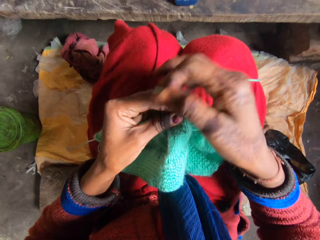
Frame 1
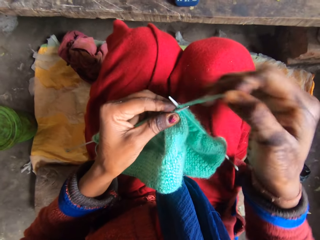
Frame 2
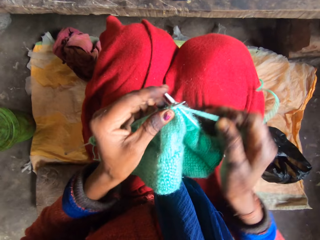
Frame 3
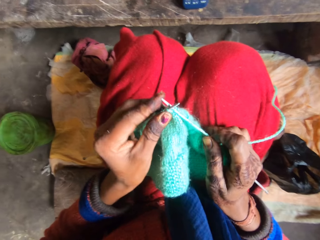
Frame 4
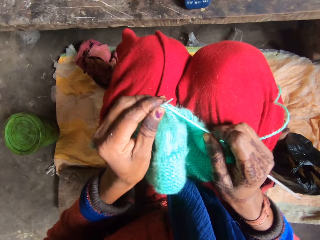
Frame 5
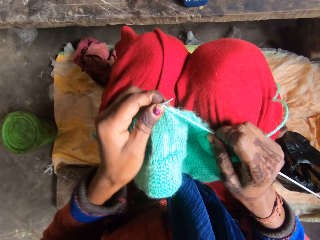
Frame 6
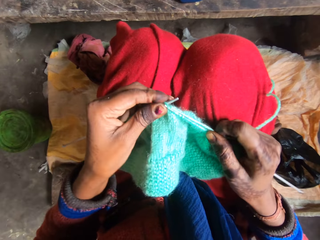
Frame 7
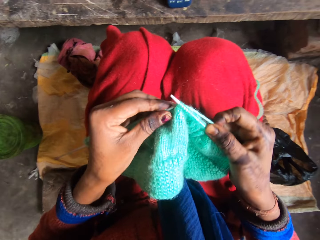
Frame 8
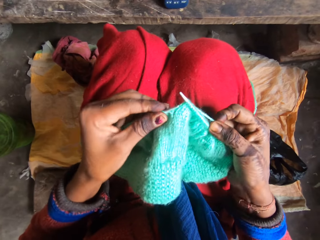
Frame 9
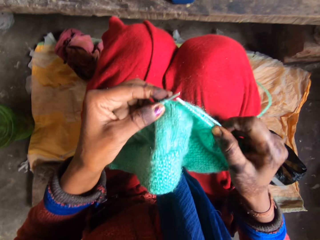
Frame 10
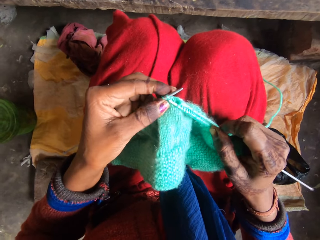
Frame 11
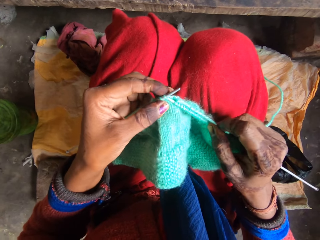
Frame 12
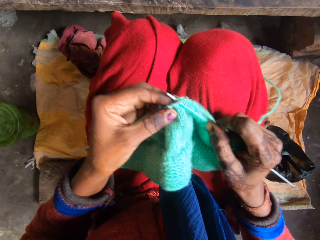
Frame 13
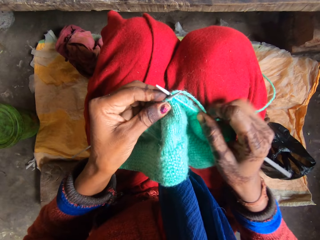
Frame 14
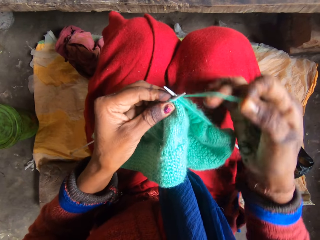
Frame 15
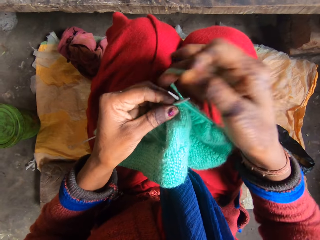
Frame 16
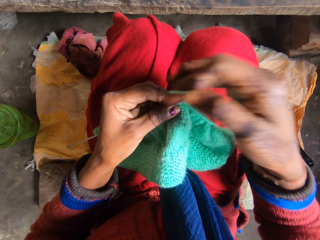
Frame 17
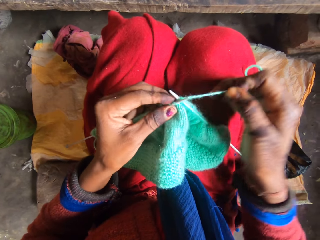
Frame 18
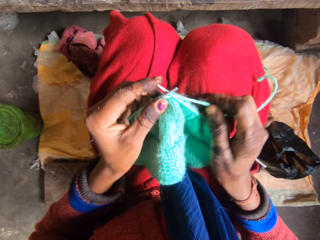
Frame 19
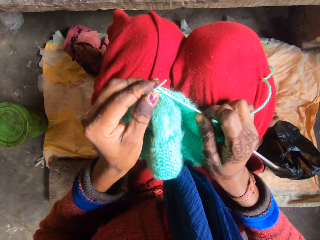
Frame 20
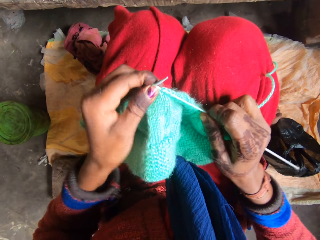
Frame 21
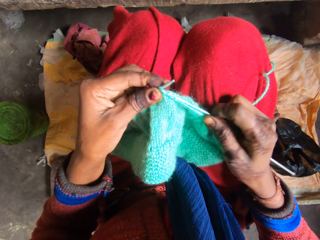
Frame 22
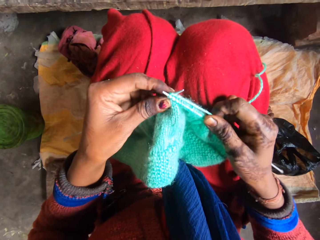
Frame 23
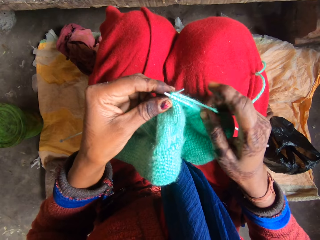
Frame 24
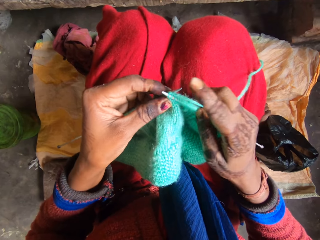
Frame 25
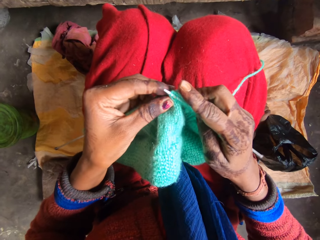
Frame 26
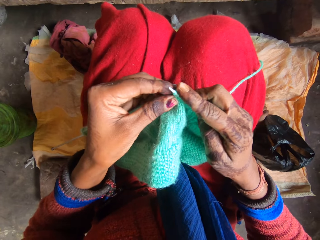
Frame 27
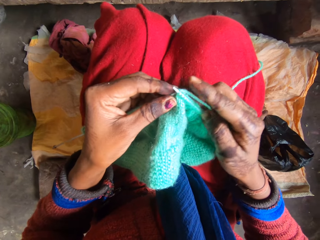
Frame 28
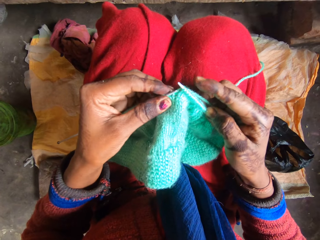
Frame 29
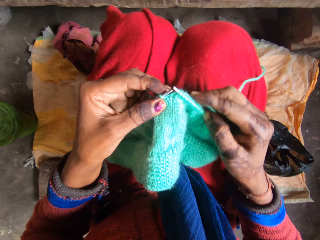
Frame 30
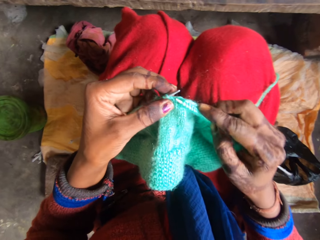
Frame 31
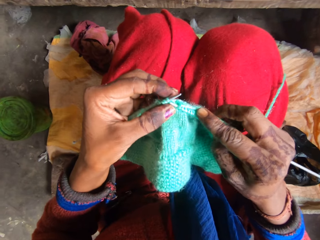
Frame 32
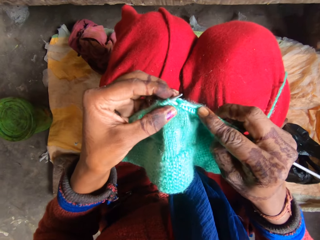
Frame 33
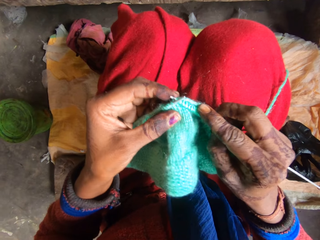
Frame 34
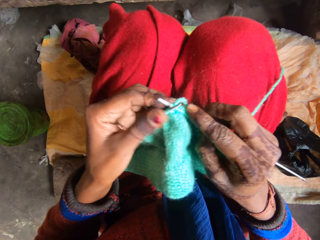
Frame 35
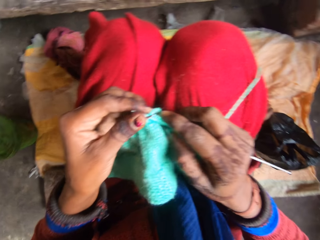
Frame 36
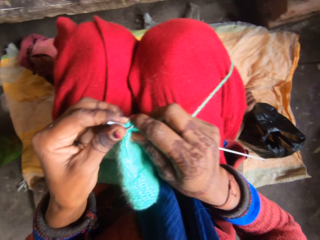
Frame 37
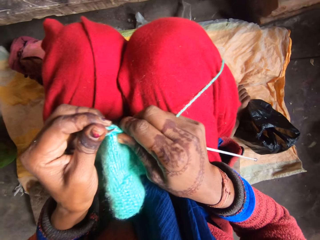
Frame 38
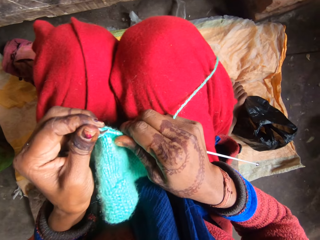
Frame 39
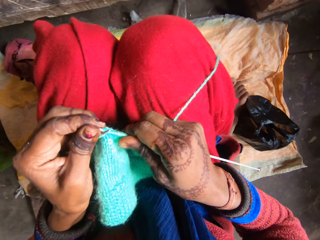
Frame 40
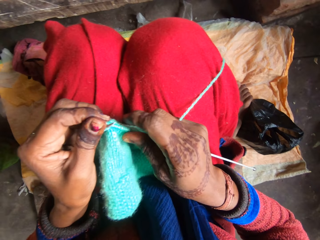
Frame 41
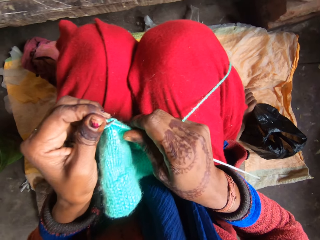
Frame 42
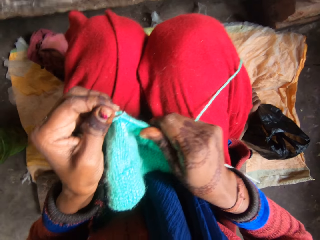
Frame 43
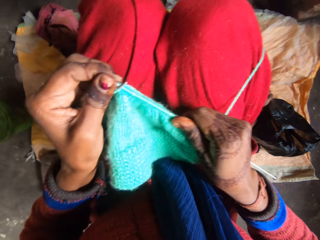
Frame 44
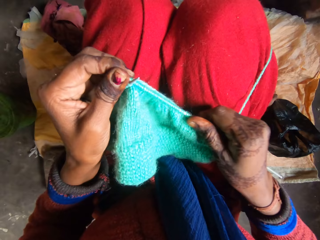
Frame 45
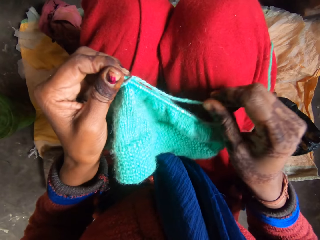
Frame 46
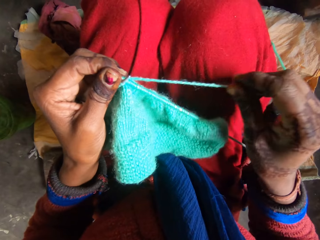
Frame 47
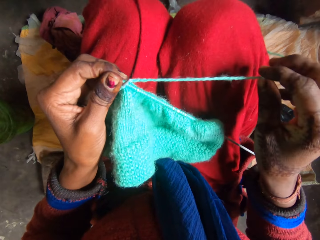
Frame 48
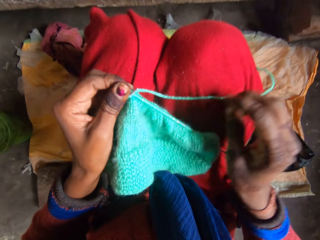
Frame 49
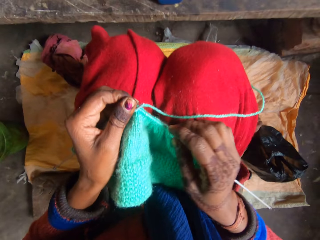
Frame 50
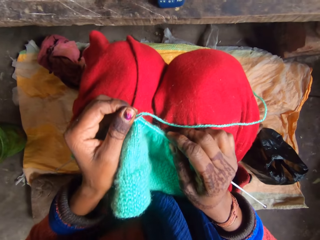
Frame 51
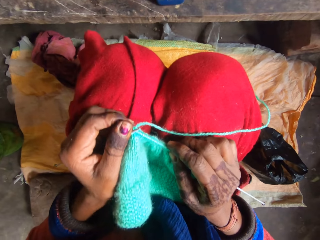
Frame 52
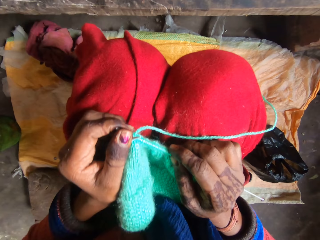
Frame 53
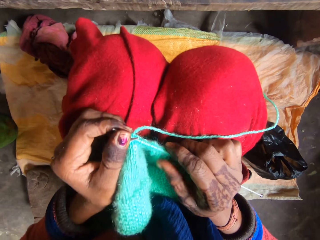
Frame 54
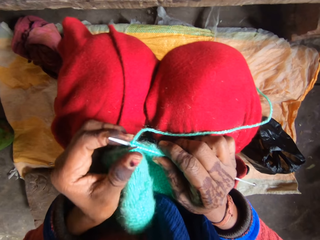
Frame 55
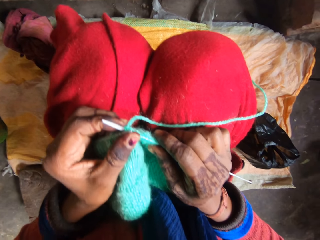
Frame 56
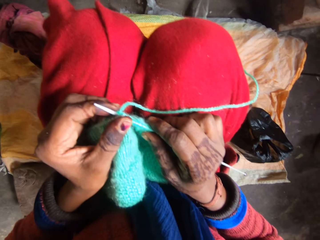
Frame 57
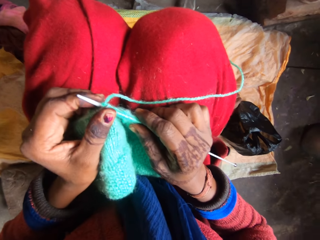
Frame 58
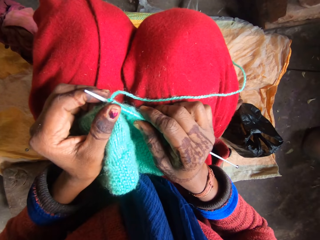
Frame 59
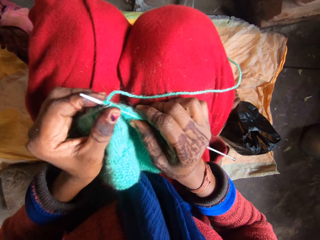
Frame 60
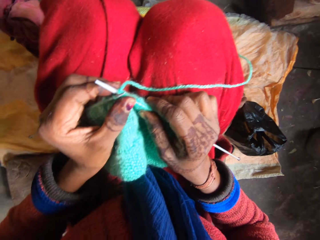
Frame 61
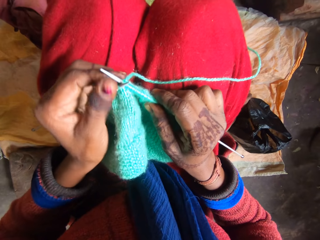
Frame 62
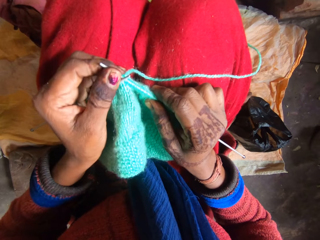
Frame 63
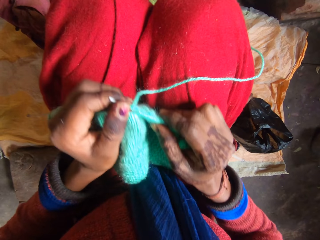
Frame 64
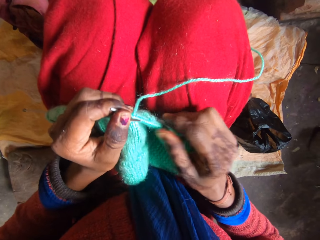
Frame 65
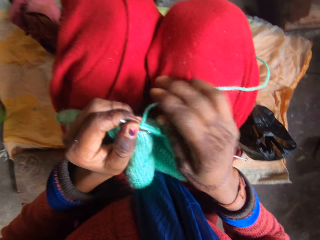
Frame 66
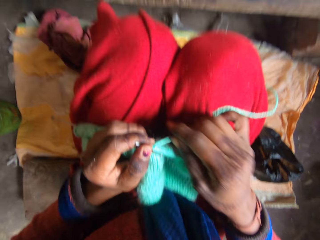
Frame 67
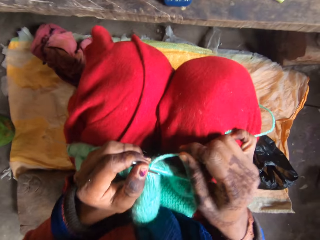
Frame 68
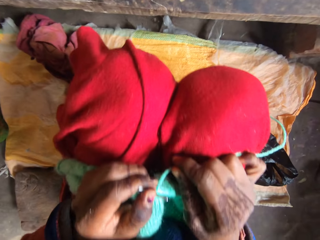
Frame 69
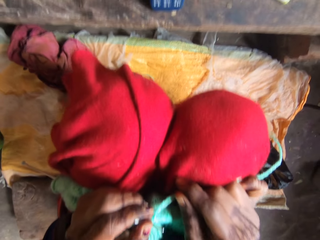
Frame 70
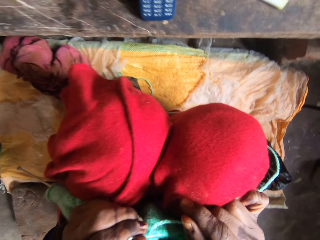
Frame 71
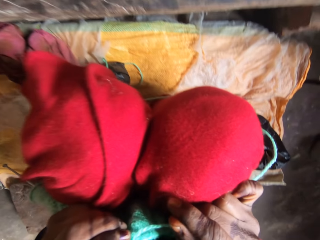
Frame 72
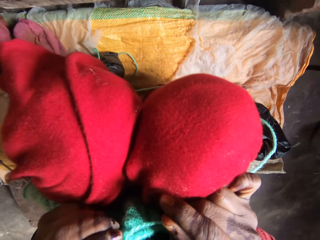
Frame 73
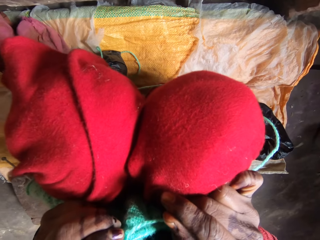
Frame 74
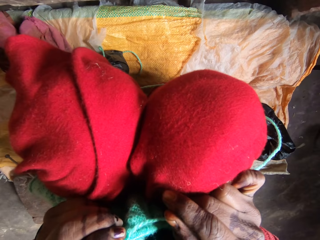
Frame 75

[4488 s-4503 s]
The camera wearer moves the fabric in the crochet hook. They look at the phone.

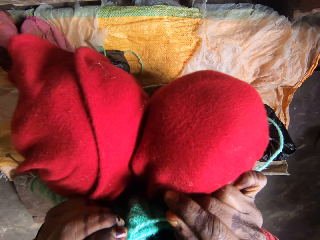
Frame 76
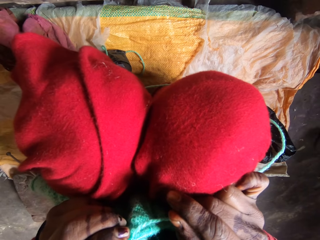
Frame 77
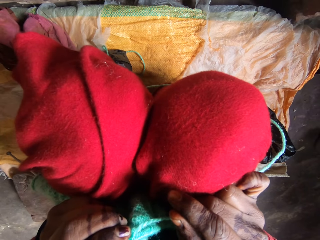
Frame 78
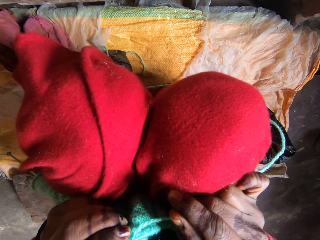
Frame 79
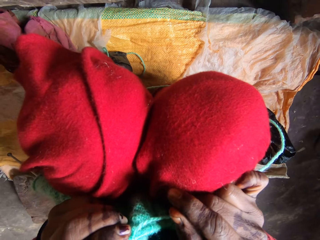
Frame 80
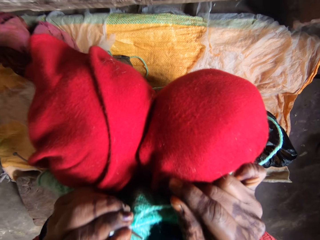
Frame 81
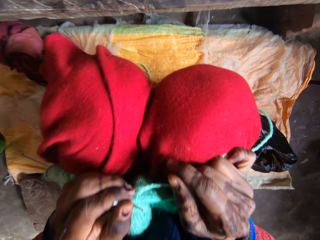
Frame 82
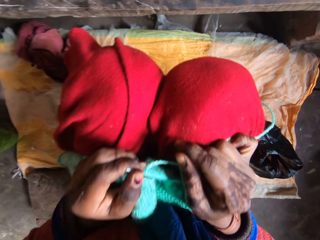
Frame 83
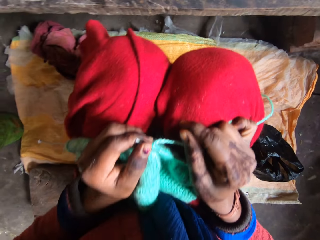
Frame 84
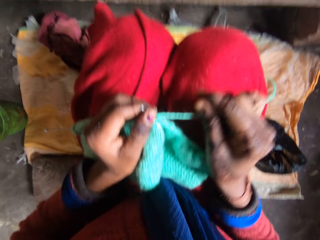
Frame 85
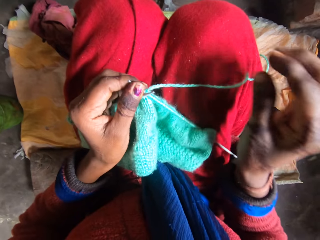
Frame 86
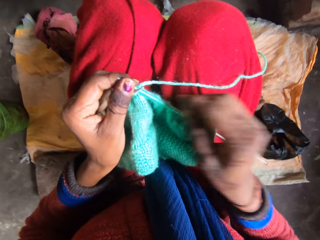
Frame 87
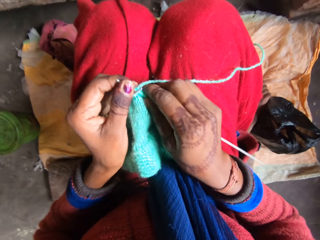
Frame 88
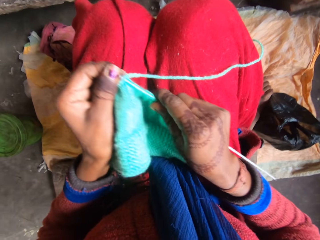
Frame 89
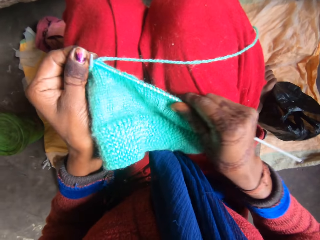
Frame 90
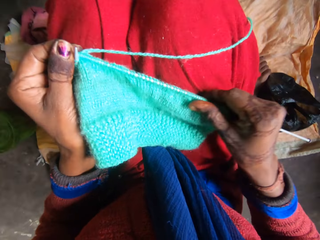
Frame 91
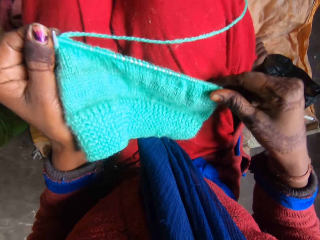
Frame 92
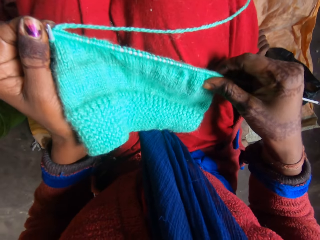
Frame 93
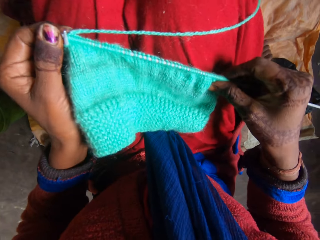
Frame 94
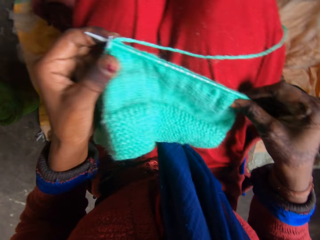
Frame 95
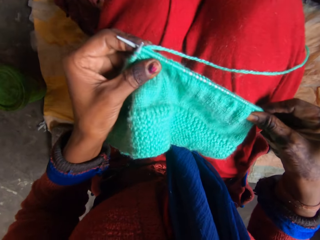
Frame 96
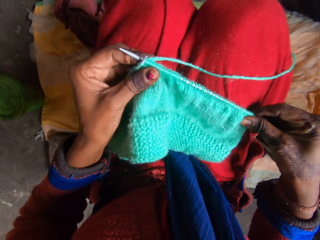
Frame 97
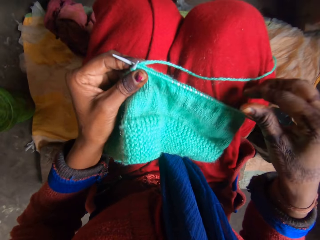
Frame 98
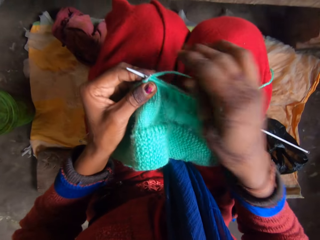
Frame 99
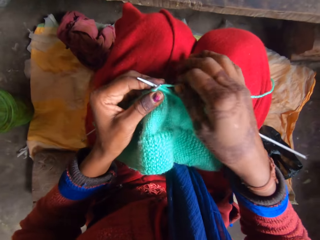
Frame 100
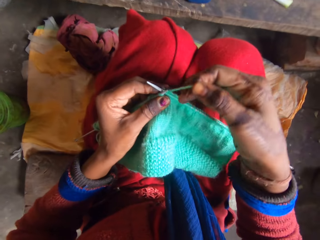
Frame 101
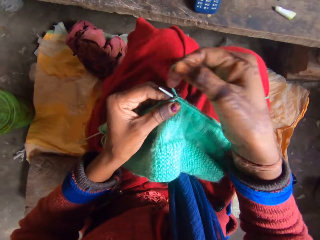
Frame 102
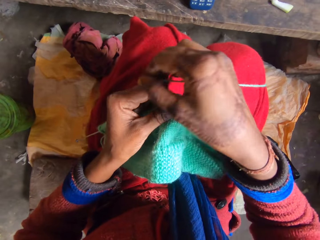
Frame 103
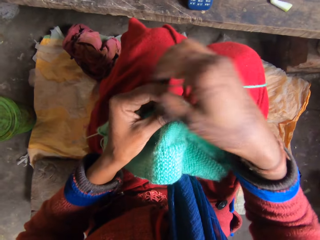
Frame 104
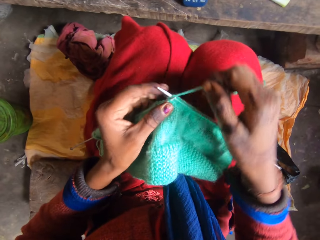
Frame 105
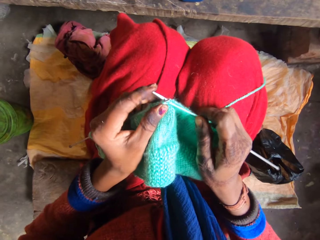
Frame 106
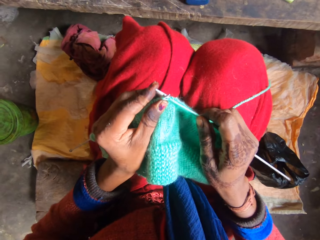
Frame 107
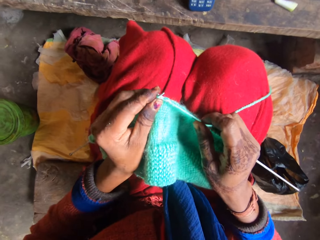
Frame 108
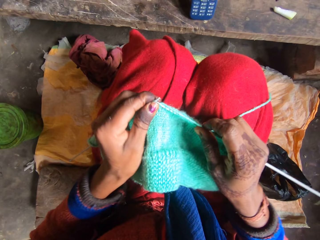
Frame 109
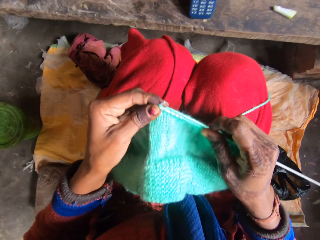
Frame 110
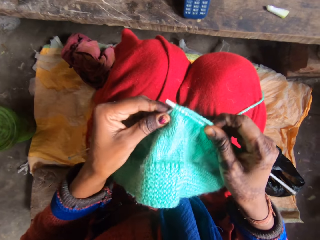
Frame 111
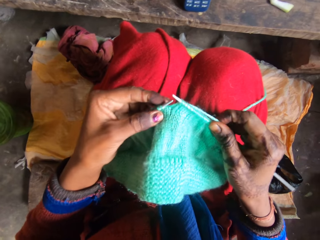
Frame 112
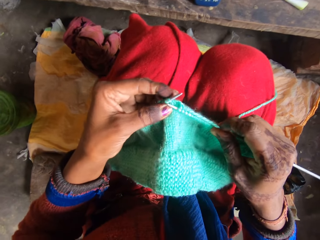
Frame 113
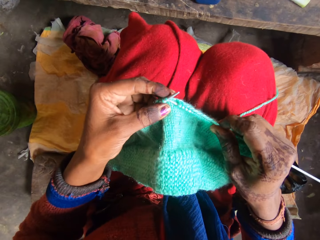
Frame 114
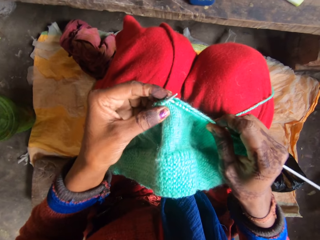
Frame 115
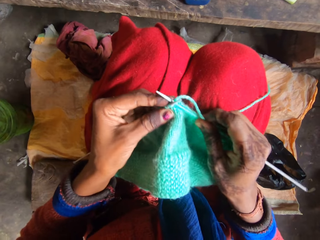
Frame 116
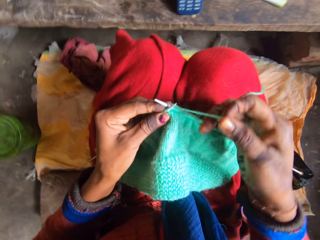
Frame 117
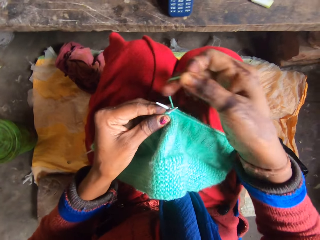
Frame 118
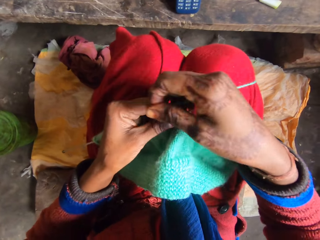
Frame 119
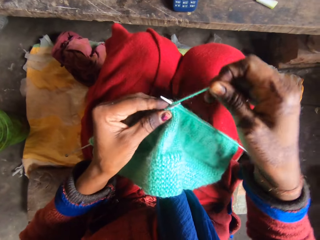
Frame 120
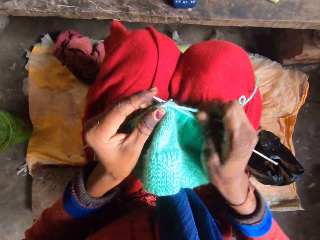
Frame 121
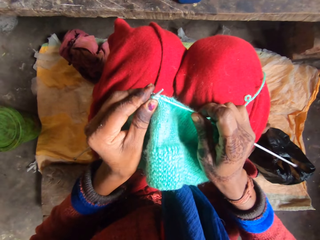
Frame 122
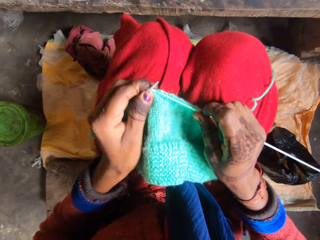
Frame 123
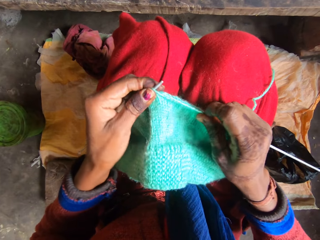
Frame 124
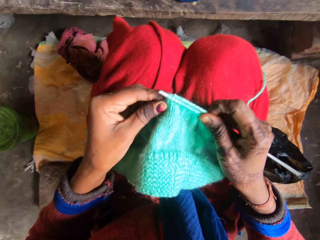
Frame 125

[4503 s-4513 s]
The camera wearer moves the fabric in the crochet hook and knits the fabric.
